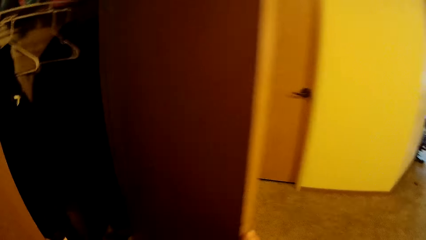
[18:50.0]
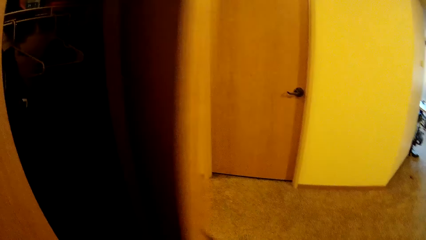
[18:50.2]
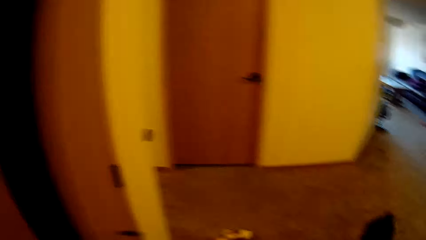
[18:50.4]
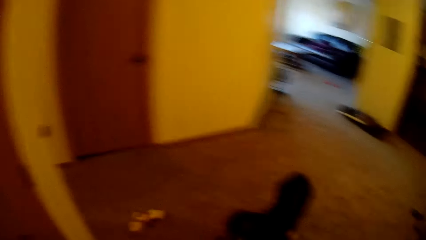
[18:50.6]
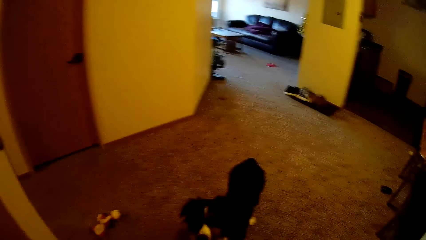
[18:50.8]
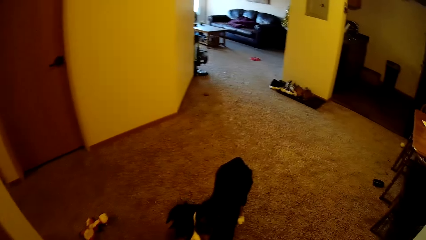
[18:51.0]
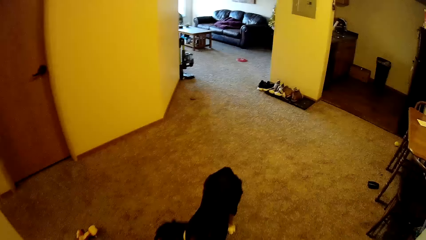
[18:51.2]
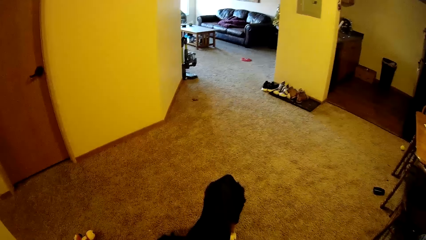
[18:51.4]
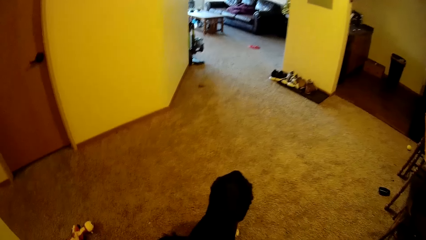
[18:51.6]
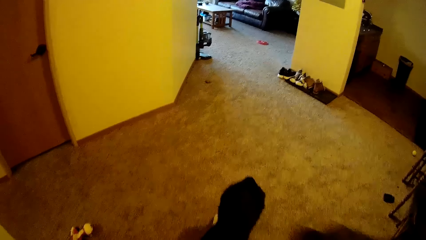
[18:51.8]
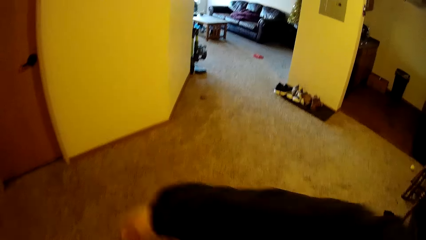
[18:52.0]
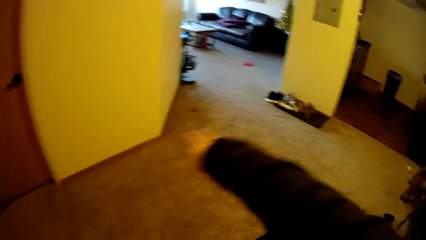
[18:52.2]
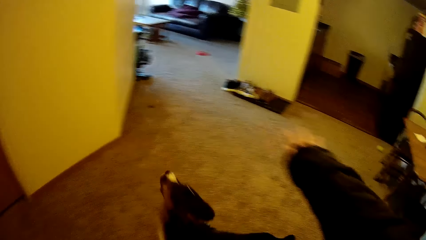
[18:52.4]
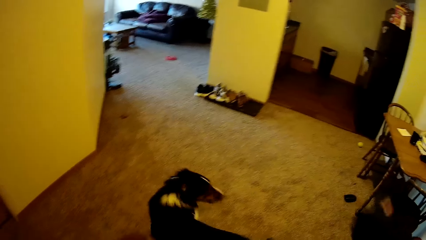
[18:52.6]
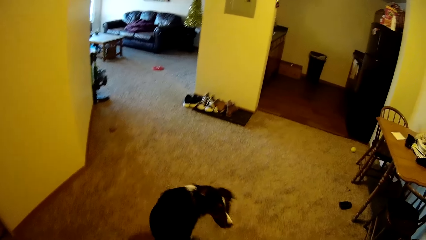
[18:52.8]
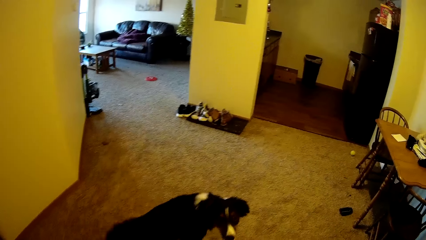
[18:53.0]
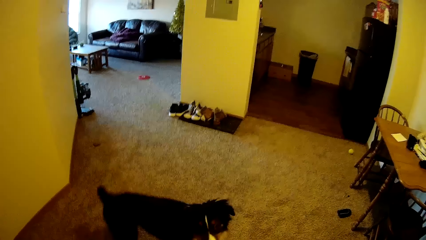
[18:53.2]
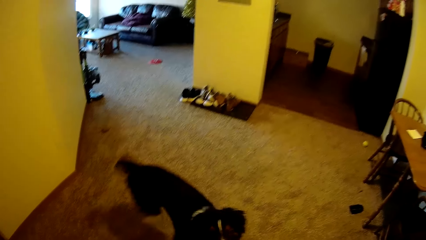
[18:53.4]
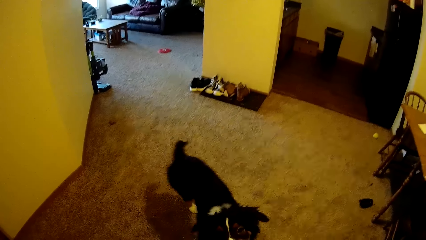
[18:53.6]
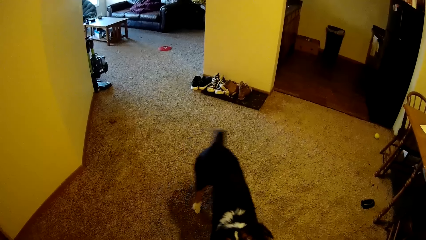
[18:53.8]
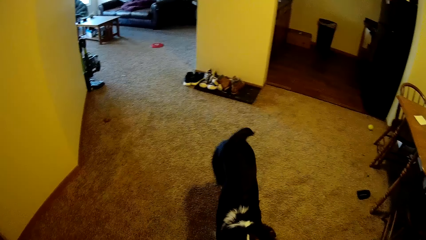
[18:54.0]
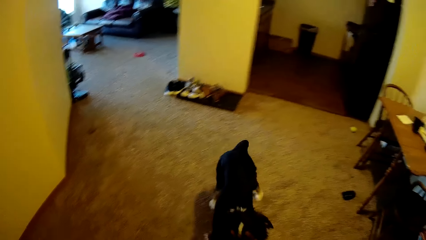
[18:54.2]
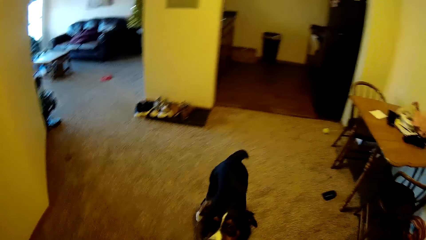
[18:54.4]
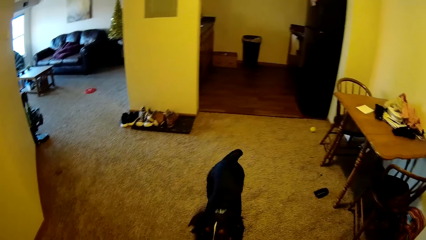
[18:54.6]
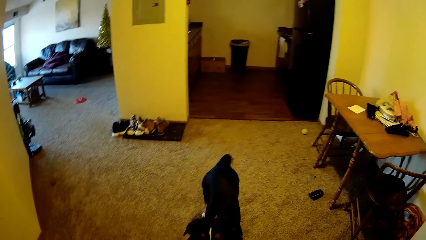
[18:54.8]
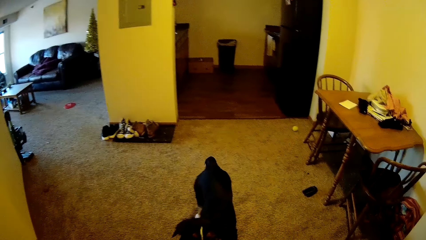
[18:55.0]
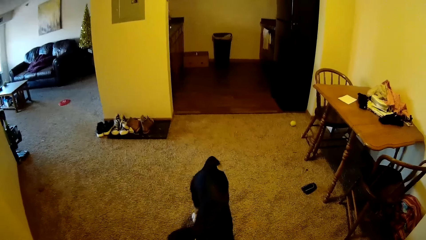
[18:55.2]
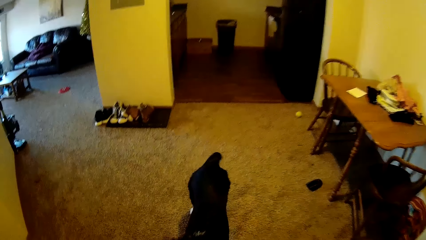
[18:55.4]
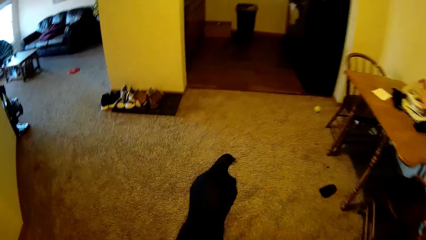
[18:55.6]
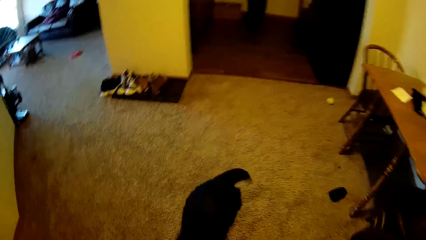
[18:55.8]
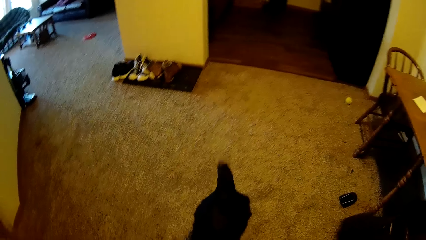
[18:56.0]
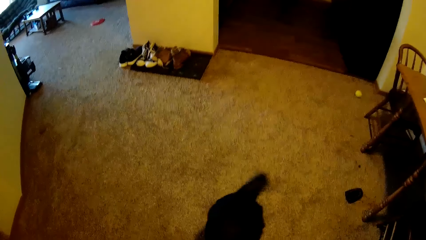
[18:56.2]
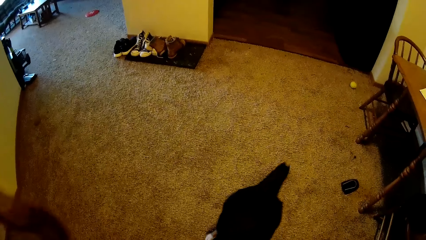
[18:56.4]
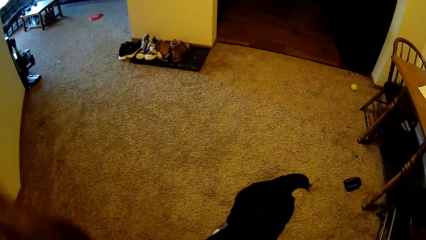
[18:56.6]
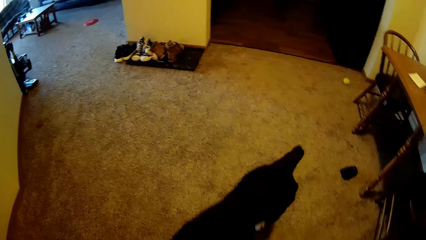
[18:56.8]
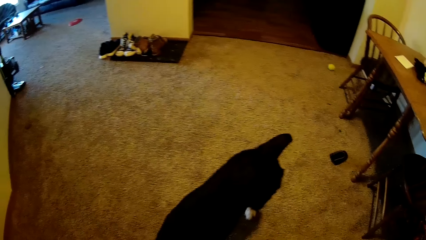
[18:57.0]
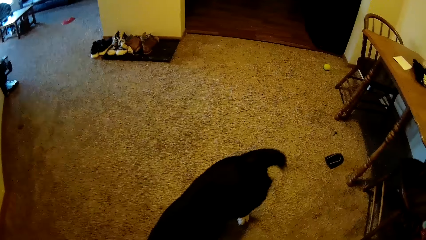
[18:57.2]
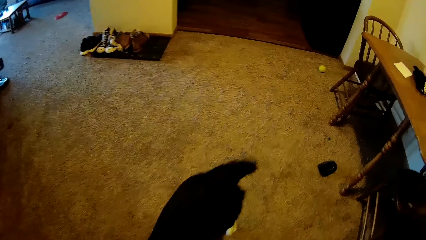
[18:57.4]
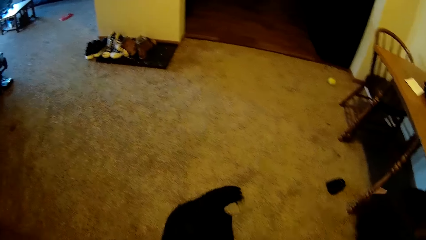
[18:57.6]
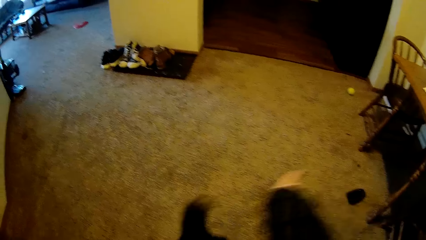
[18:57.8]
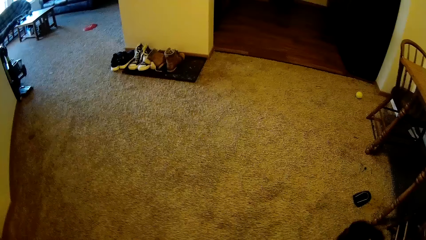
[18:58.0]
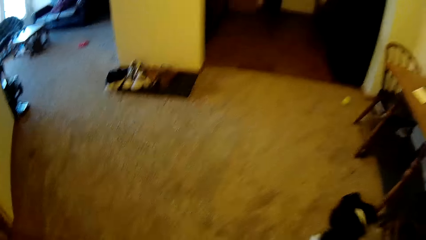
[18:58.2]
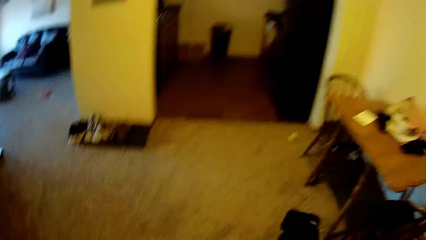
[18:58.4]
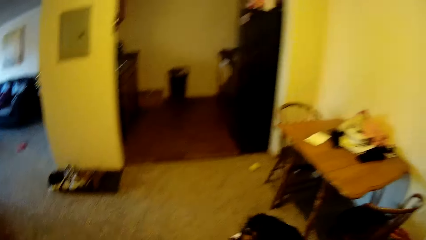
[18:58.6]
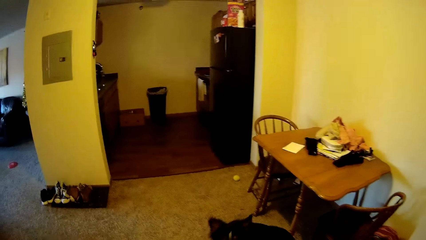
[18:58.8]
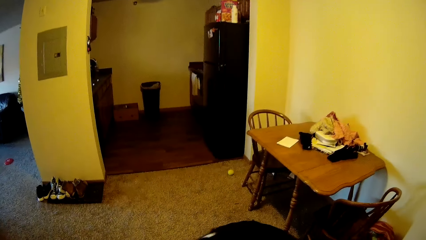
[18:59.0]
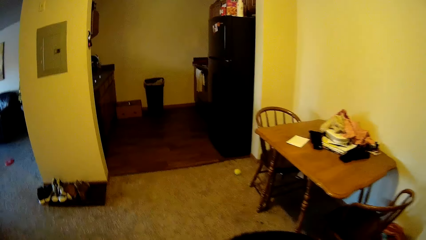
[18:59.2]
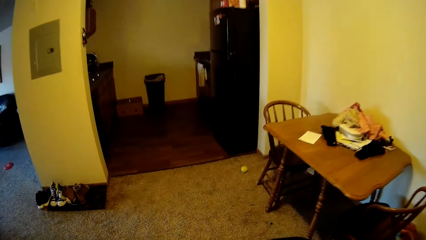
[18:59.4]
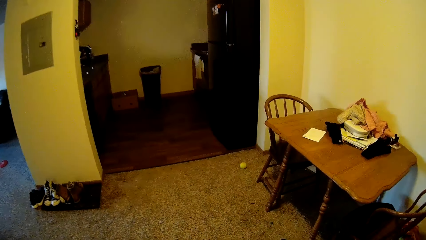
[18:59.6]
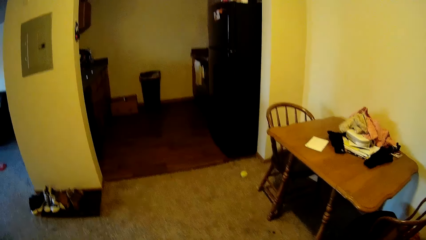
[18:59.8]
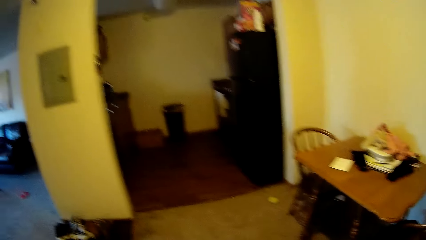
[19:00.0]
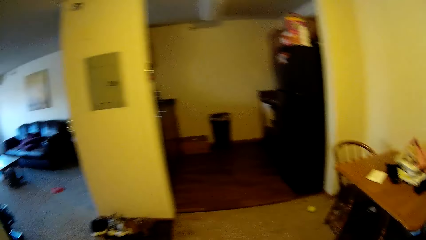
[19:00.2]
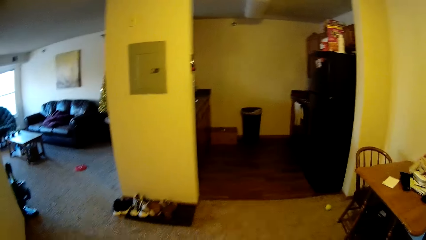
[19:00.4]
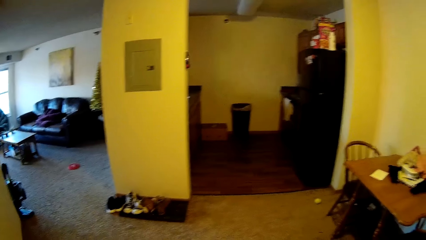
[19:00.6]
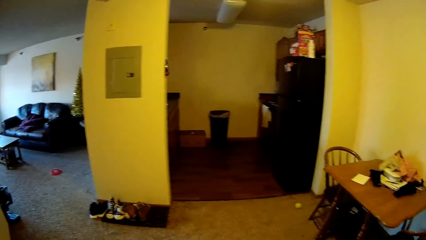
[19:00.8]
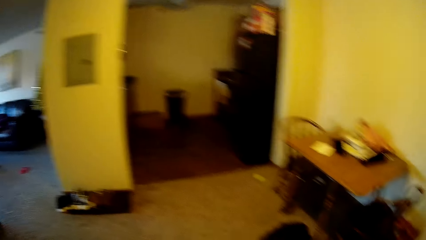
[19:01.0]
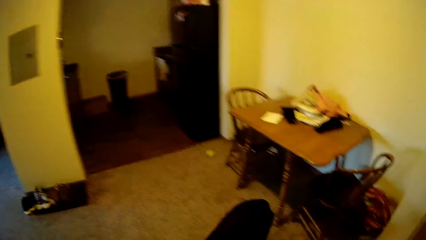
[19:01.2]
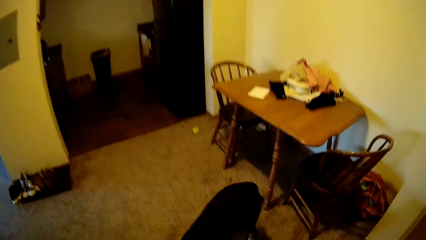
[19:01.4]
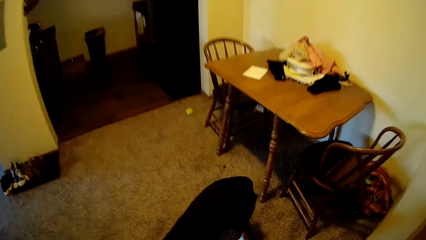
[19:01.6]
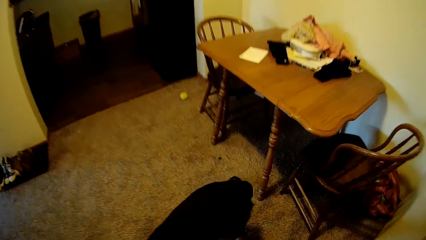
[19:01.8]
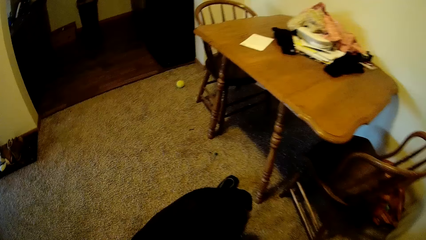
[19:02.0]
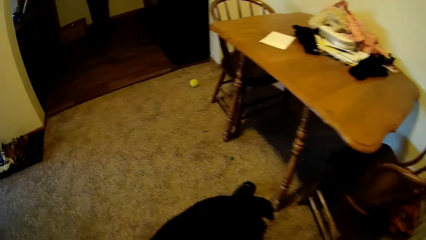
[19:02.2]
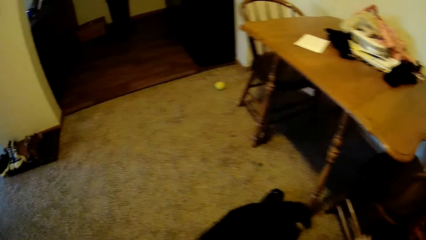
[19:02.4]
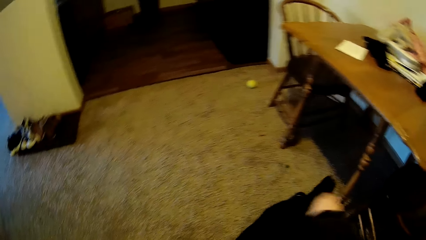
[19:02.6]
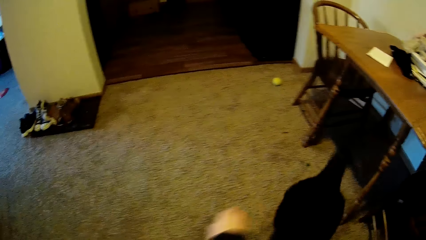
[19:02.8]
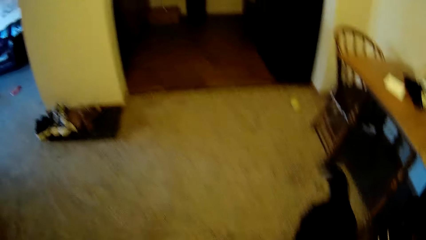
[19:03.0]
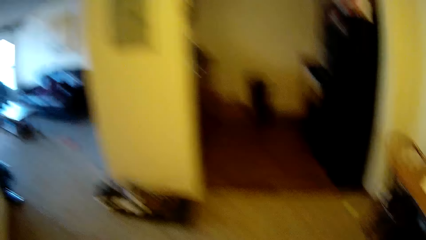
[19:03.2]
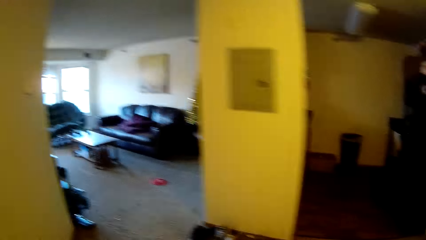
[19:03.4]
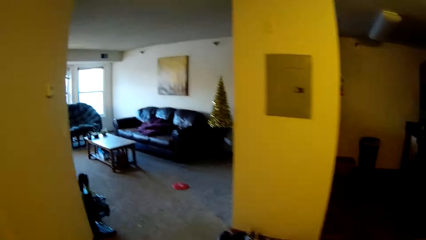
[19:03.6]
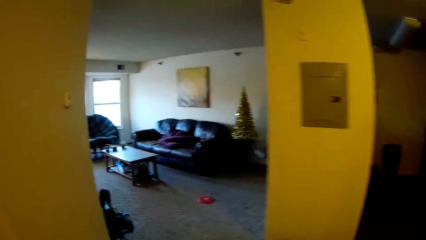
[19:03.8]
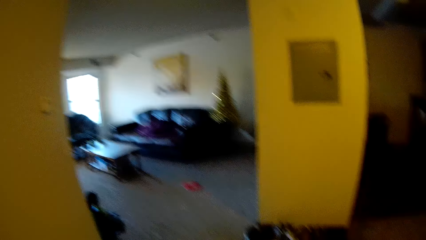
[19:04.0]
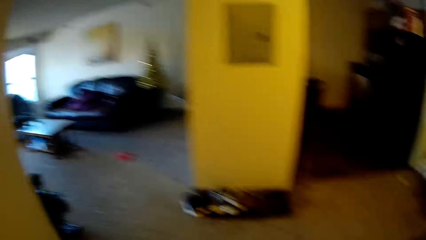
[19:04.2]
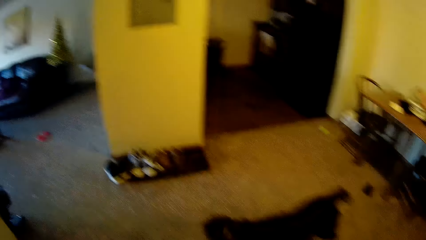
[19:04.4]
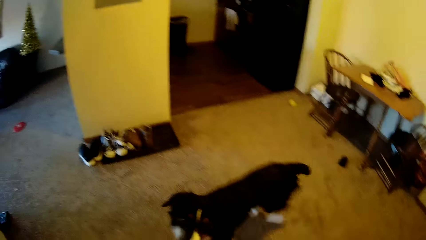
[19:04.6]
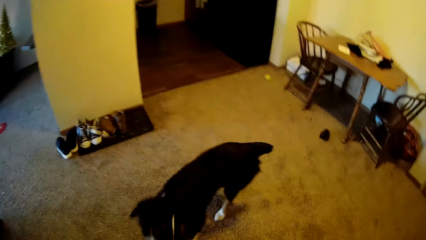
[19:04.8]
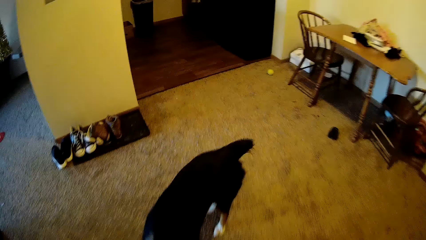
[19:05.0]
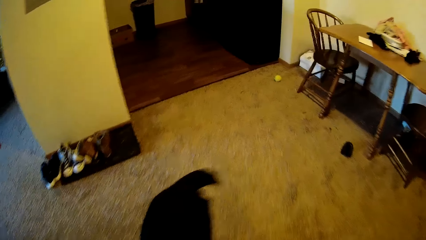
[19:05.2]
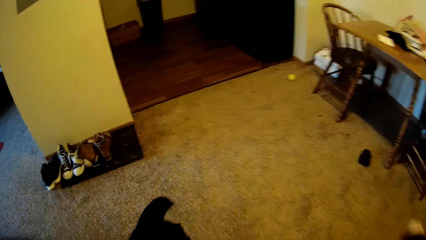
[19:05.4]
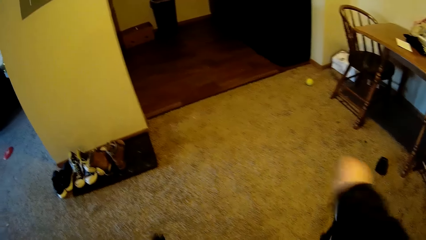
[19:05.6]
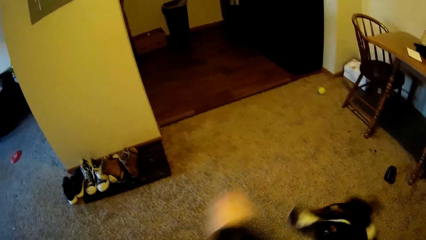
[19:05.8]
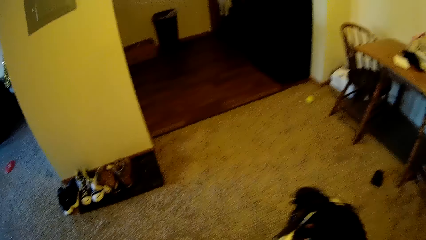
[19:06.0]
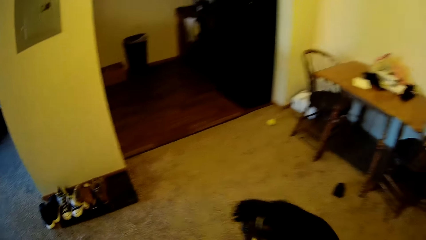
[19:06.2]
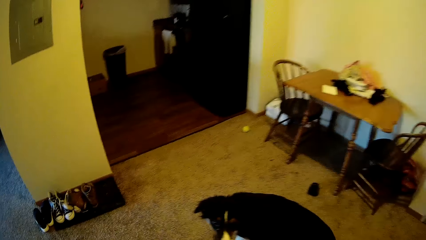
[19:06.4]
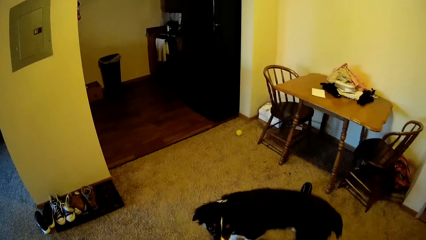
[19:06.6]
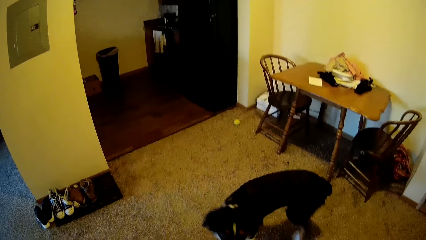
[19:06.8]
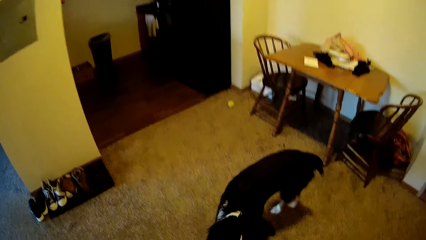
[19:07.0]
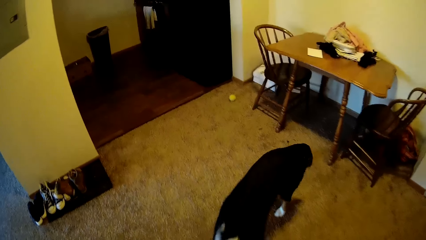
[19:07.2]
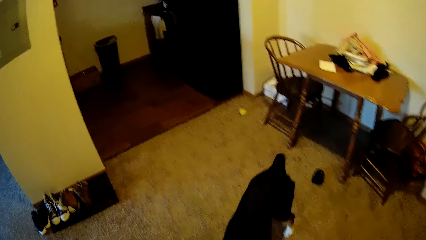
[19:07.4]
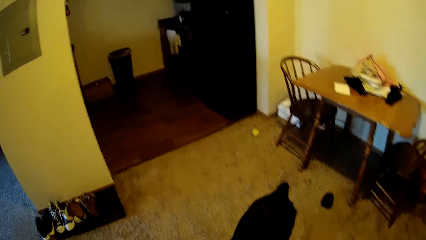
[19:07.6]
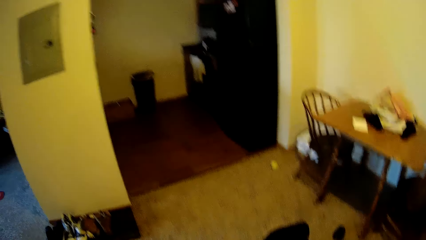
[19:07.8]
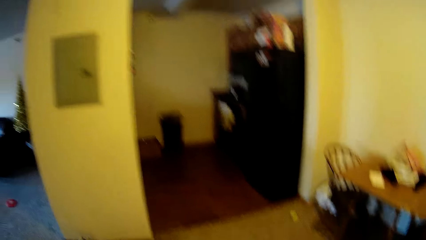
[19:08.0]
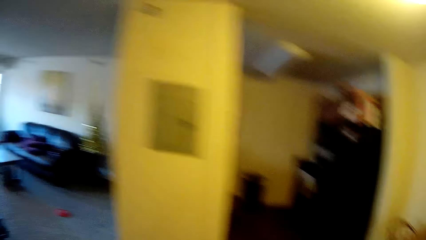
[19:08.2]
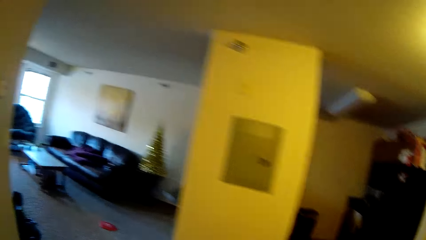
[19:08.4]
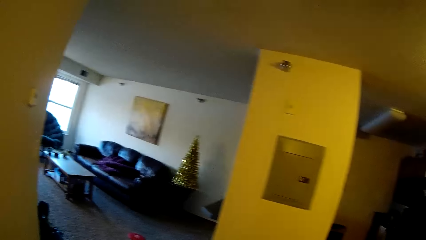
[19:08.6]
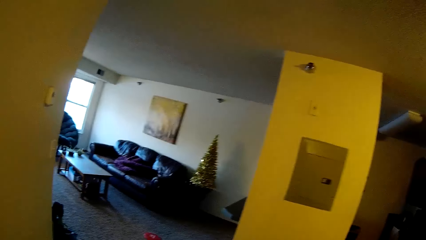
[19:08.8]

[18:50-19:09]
The camera wearer closes the wardrobe. They walk on the floor. They move the hand repeatedly.
